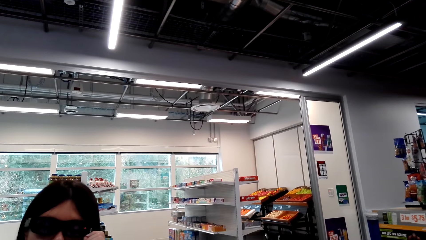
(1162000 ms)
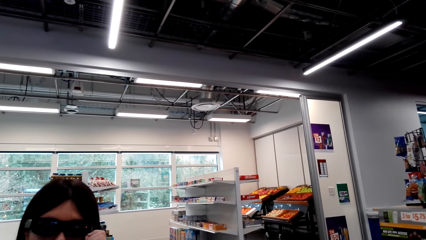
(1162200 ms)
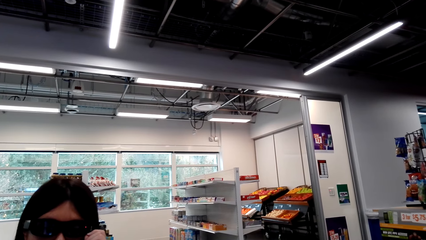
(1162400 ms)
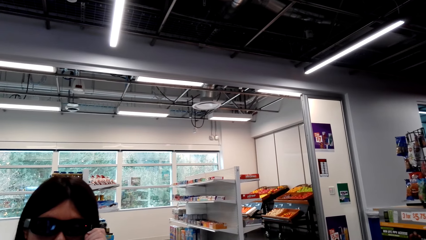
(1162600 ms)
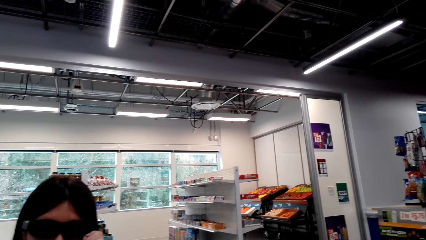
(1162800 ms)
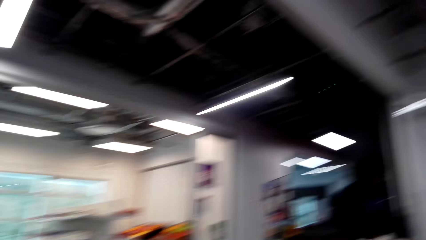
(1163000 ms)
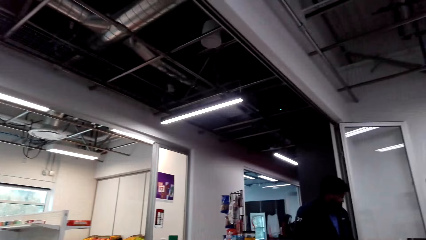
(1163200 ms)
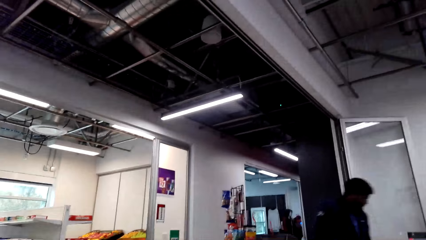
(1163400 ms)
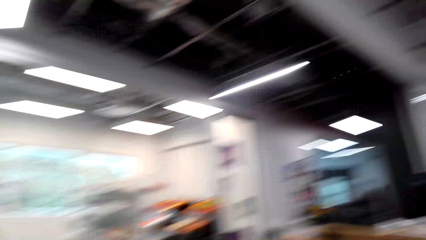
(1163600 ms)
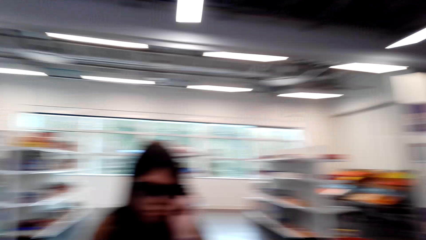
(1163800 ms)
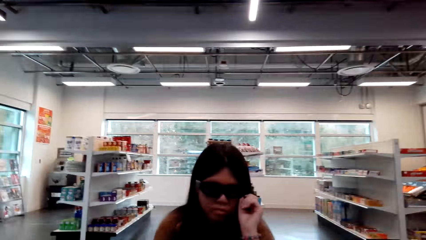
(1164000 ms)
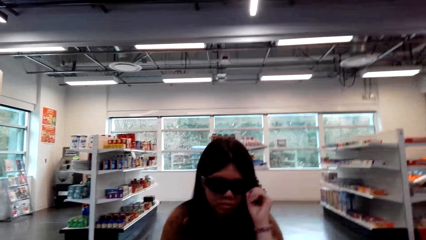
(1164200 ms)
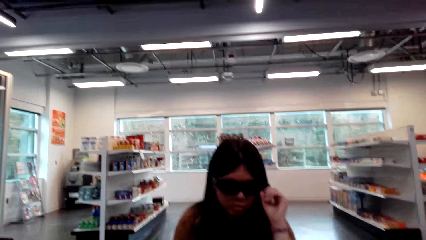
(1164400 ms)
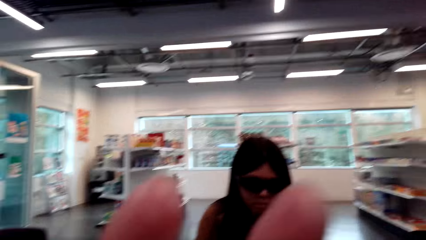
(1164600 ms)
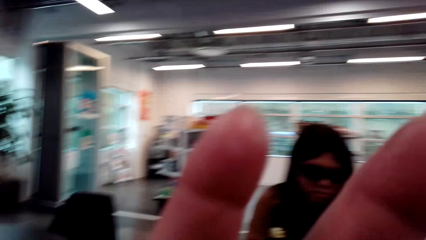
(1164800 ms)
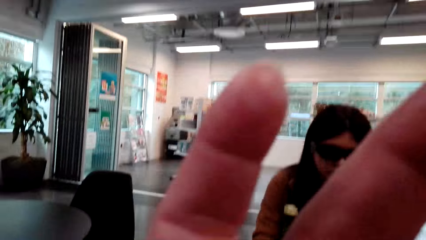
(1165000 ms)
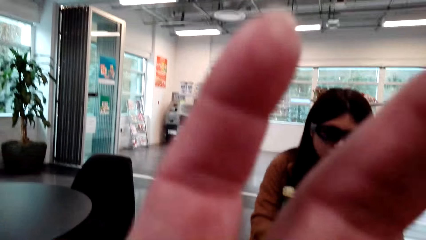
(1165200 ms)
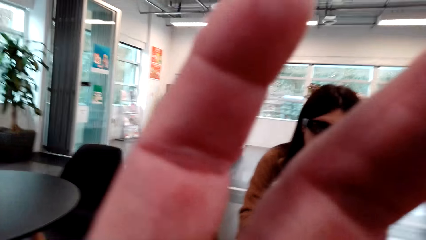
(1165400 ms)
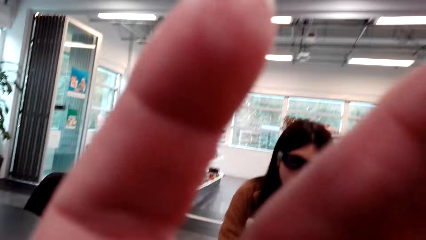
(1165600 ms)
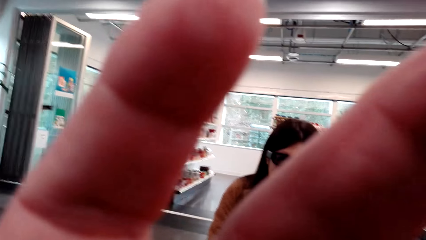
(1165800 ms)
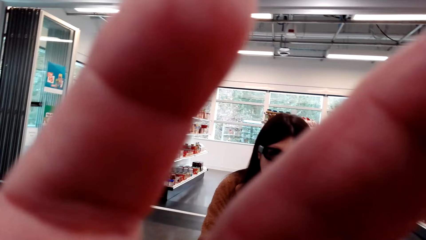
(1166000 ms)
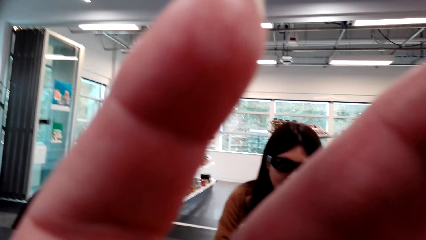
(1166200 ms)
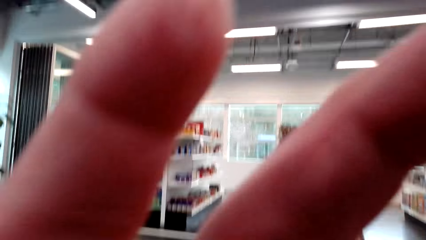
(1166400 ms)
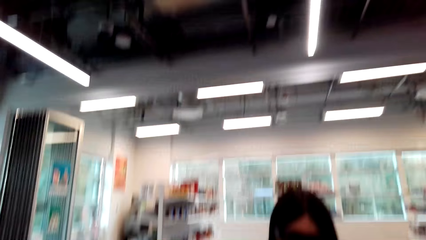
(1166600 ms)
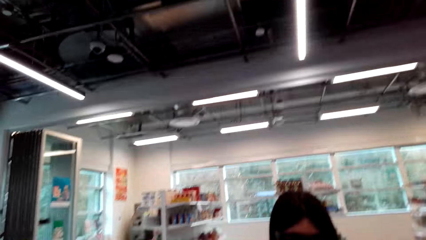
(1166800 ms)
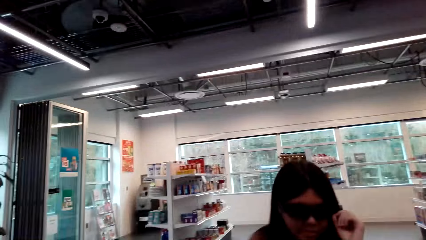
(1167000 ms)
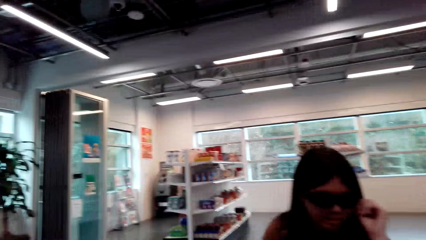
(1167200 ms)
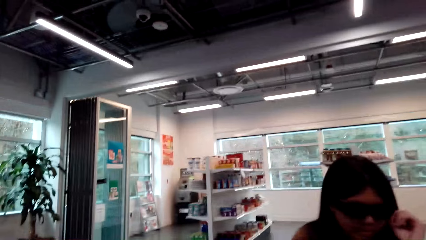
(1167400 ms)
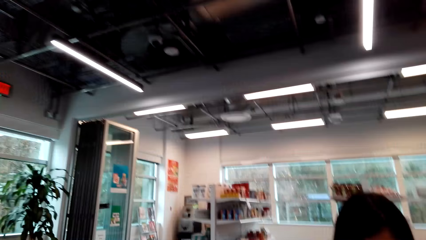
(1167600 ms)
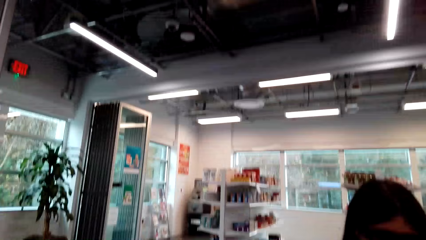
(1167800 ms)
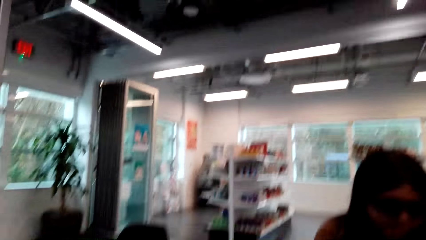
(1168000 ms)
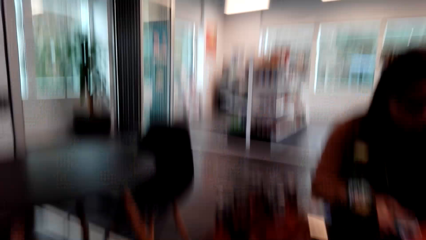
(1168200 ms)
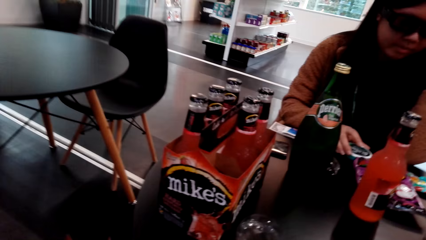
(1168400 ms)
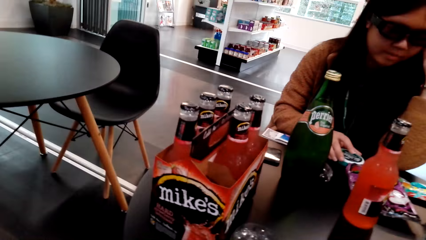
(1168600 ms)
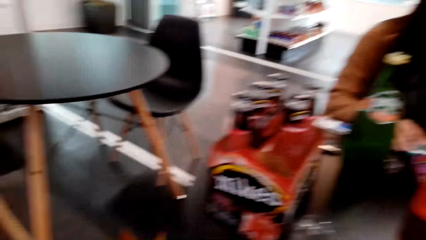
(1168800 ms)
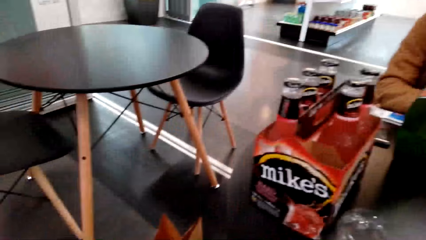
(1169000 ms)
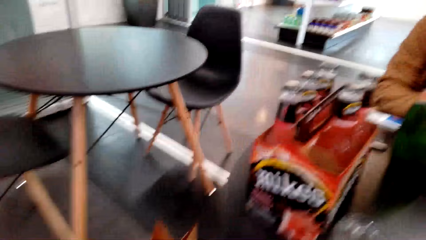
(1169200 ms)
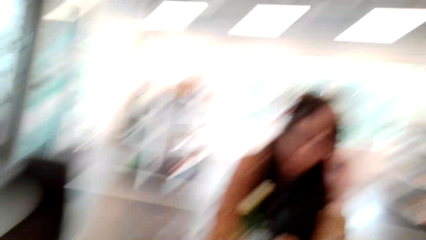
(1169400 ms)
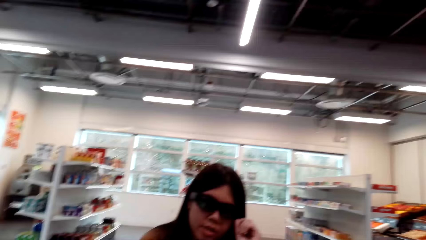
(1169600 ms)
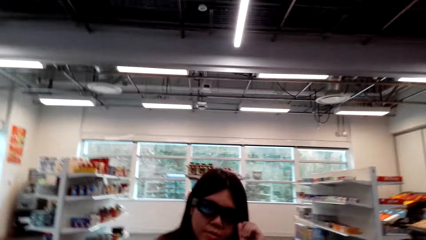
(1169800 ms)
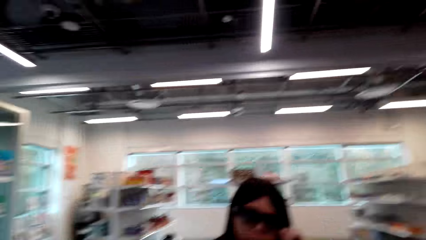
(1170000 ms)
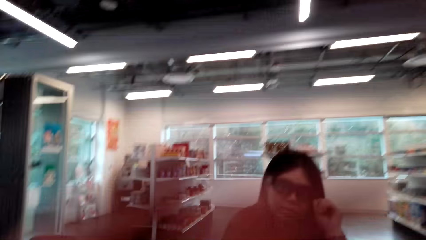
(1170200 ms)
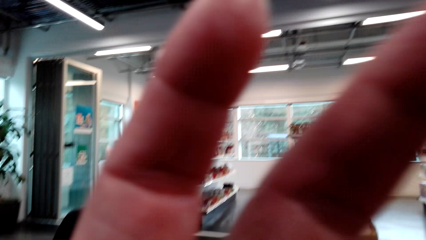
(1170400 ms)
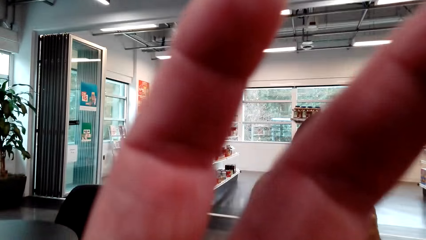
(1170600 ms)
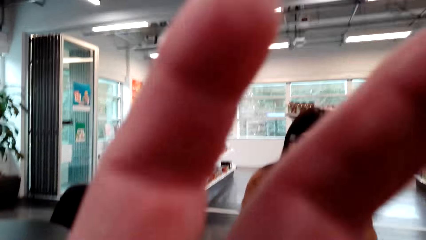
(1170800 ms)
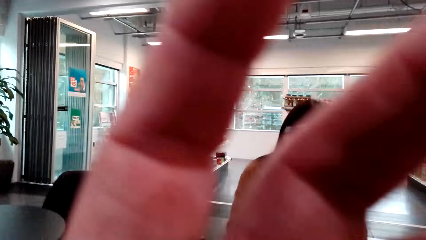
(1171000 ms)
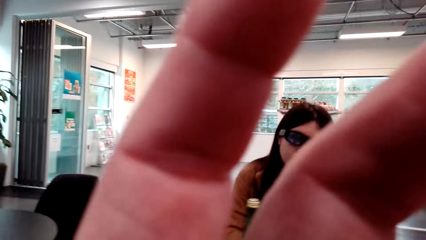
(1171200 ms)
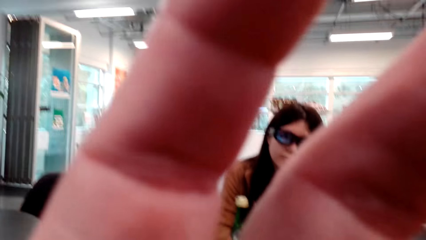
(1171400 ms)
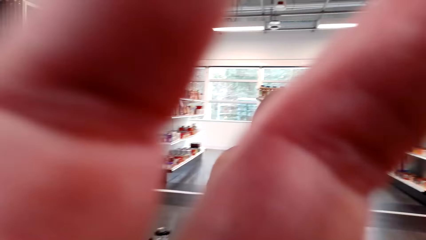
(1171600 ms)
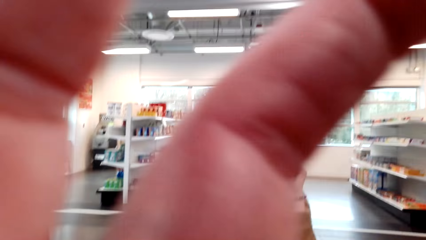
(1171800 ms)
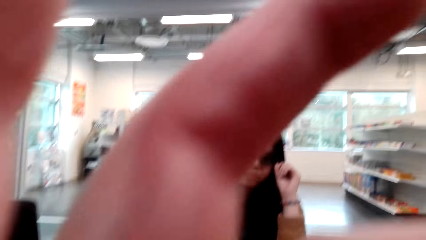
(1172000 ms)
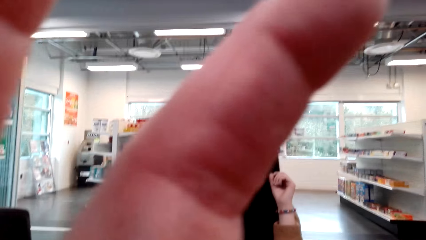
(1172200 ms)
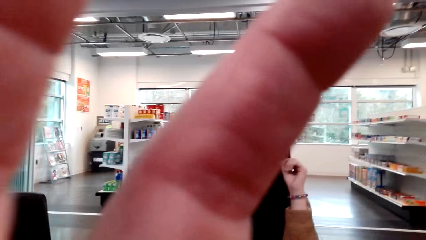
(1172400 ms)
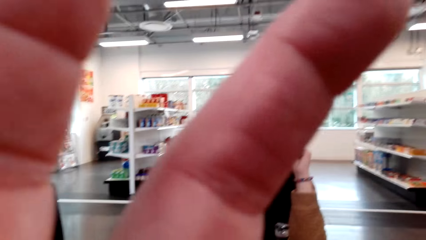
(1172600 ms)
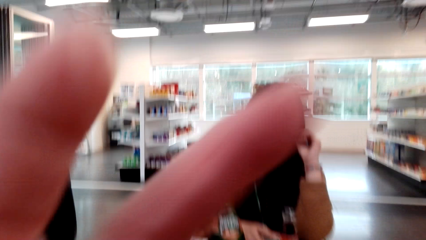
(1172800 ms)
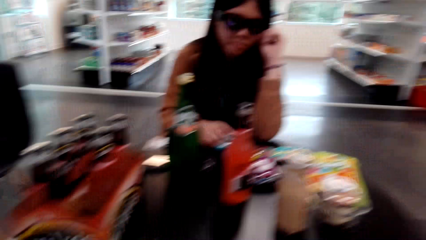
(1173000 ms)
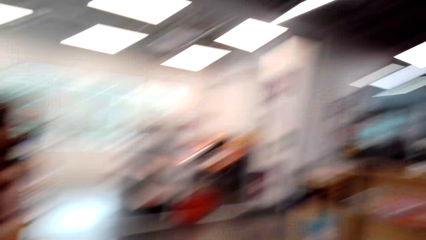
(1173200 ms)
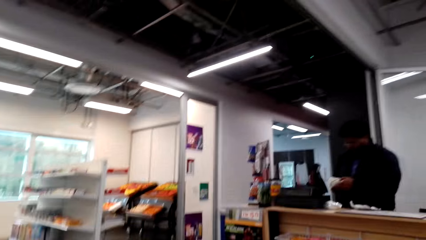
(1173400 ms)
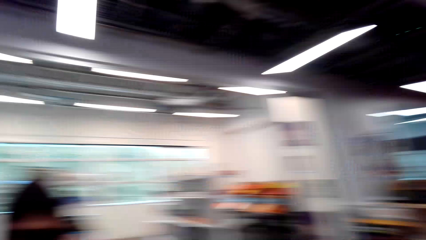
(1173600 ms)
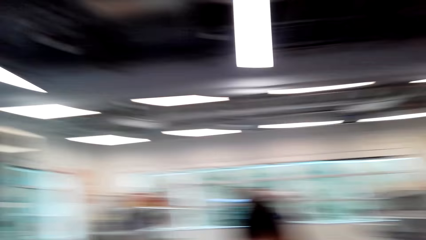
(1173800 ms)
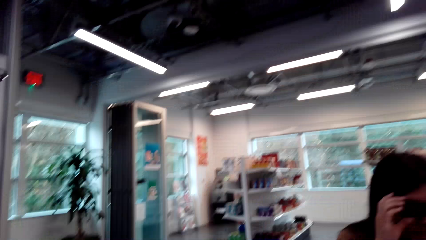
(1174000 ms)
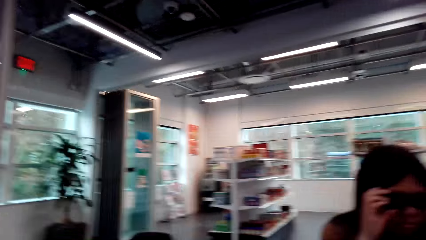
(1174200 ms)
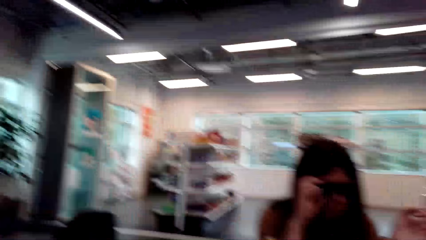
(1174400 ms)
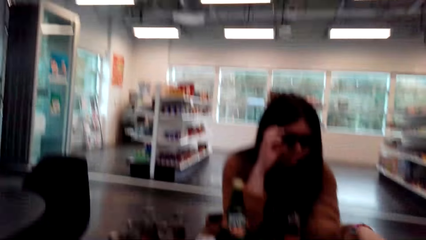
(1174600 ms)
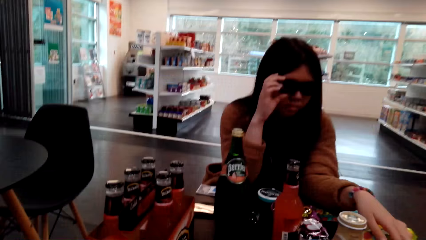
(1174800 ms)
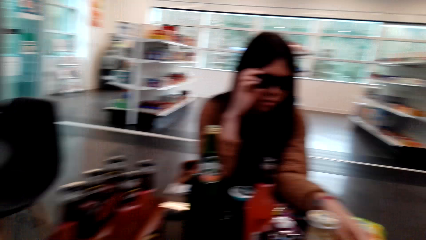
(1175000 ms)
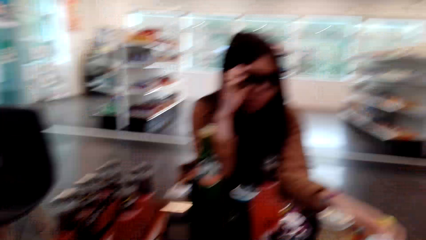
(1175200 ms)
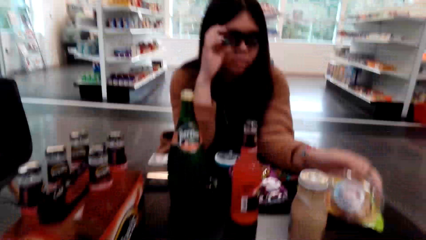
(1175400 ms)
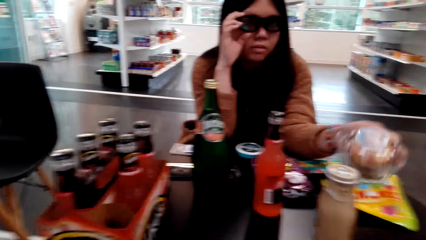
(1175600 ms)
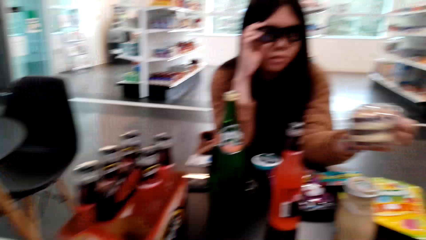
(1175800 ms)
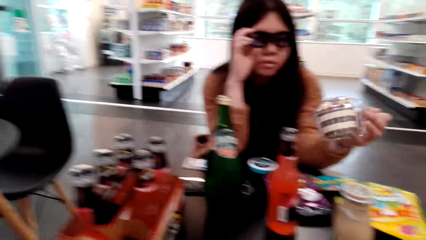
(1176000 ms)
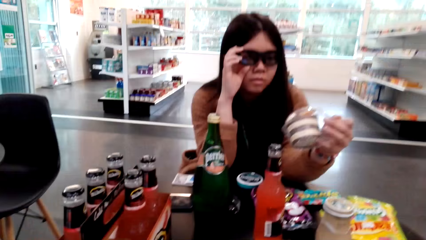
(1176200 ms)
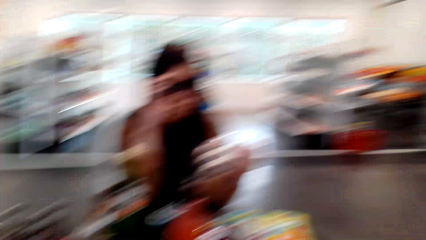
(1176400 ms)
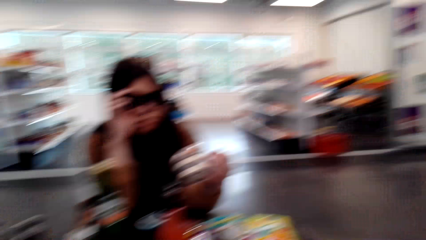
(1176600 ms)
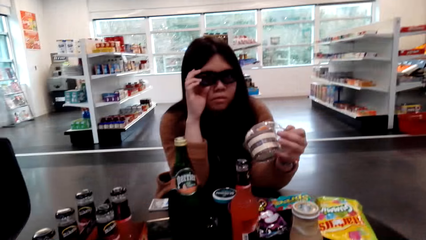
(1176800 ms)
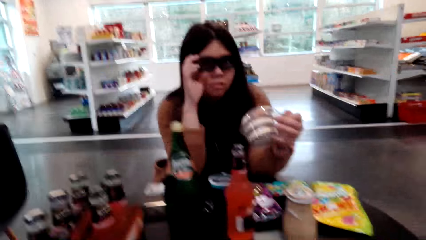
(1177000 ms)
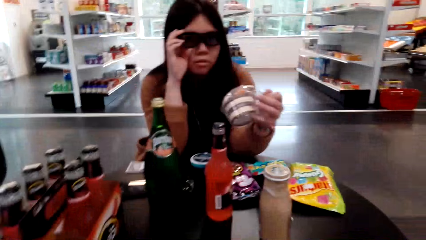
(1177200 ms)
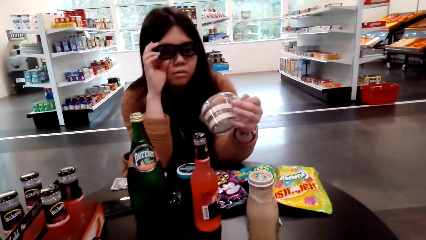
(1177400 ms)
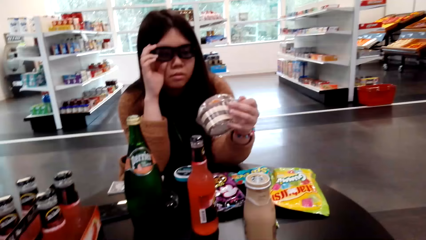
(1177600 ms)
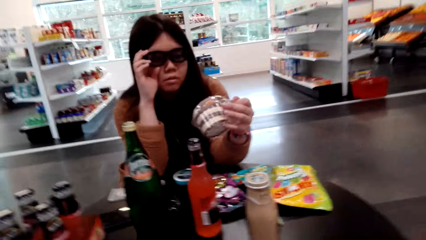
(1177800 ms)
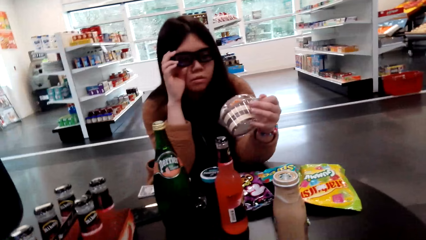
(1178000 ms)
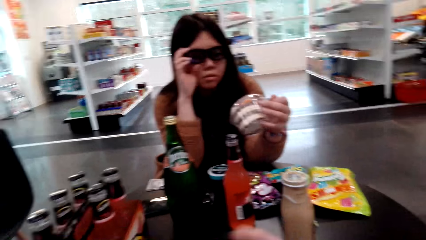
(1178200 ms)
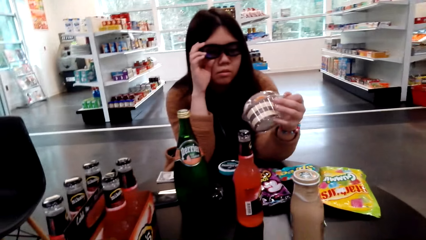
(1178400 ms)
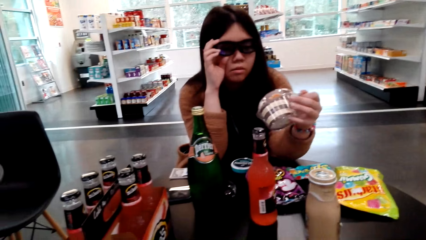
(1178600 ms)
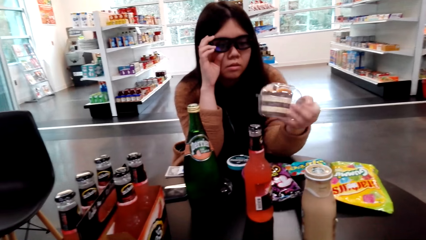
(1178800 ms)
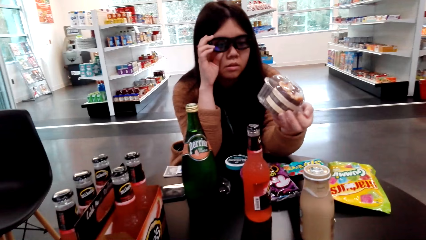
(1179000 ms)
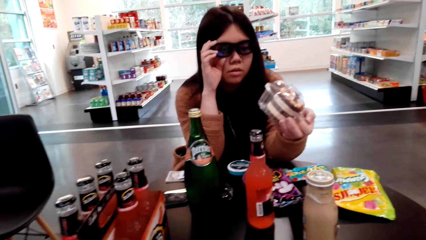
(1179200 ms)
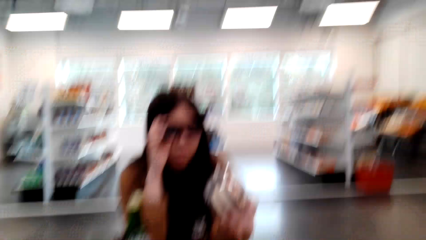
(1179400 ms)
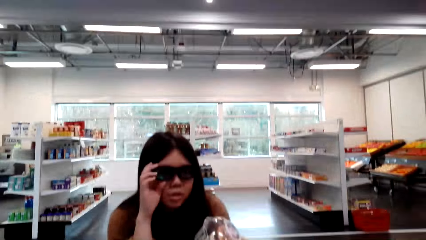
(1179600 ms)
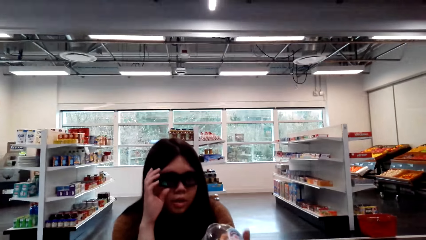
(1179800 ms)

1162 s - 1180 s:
The camera wearer adjusts the camera. She raises her hand. She looks around and talks with a lady. She adjusts the camera and talks with the lady. She raises her hand and laughs. She looks around the supermarket. The lady holds something. The camera wearer talks with the lady. She looks at the cupcake.
